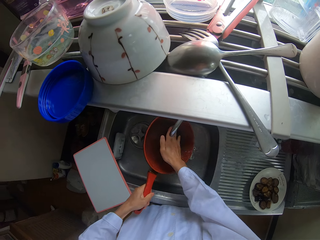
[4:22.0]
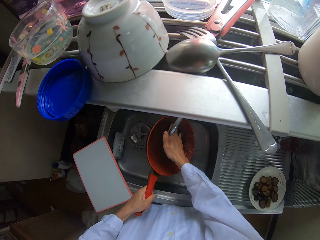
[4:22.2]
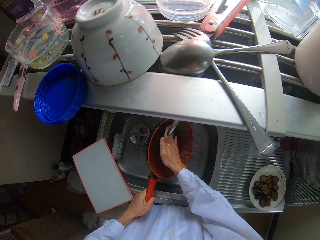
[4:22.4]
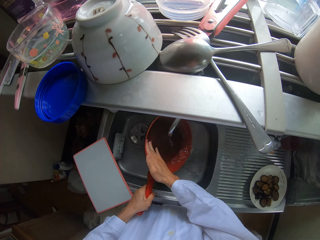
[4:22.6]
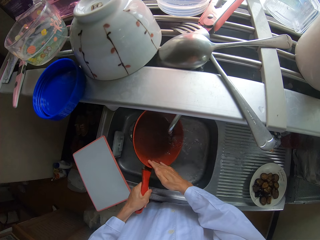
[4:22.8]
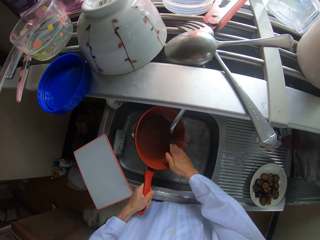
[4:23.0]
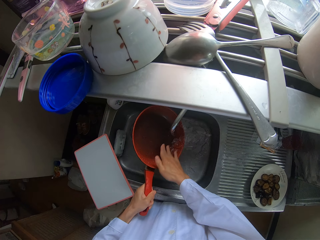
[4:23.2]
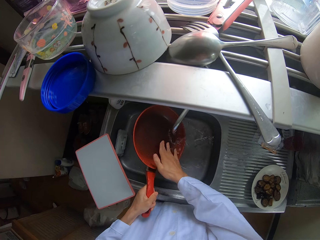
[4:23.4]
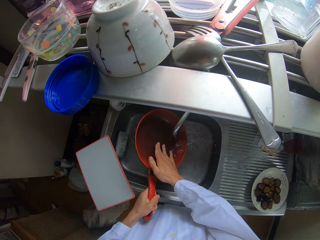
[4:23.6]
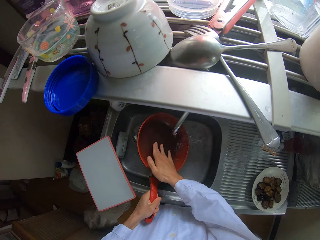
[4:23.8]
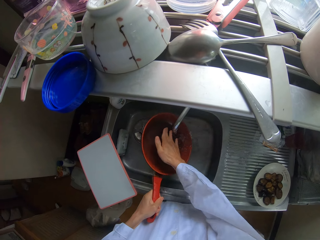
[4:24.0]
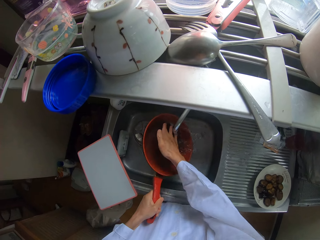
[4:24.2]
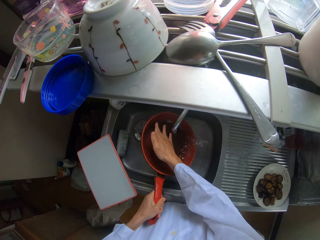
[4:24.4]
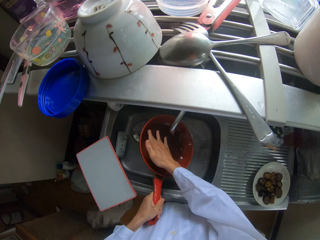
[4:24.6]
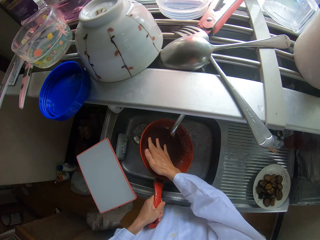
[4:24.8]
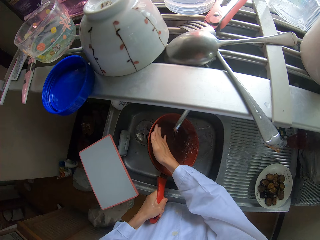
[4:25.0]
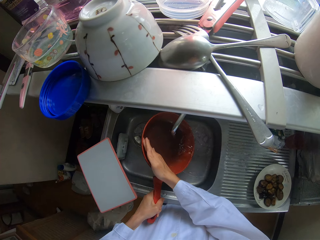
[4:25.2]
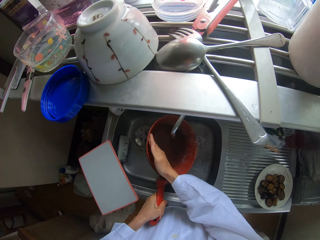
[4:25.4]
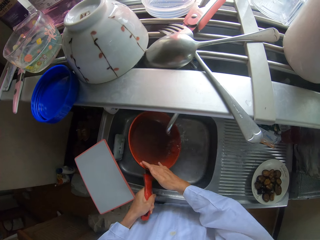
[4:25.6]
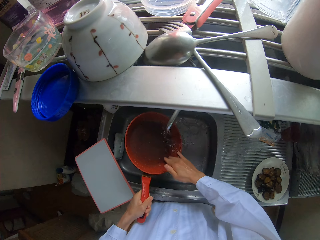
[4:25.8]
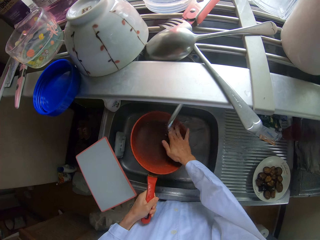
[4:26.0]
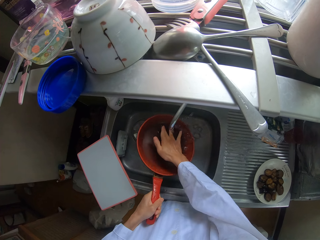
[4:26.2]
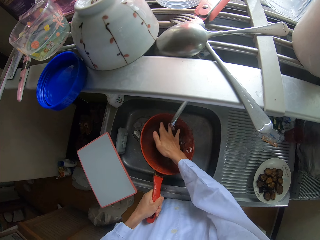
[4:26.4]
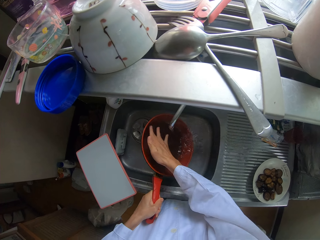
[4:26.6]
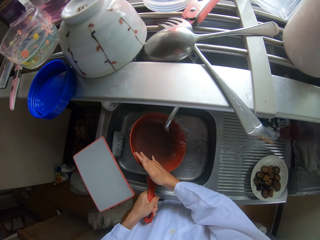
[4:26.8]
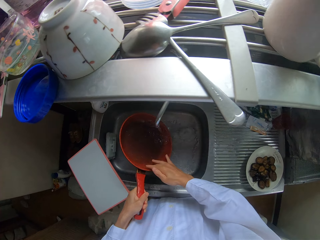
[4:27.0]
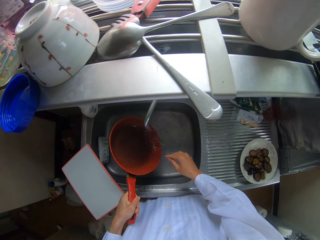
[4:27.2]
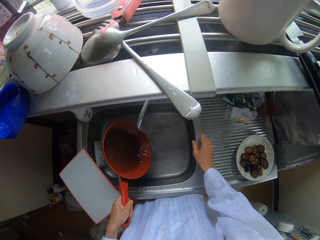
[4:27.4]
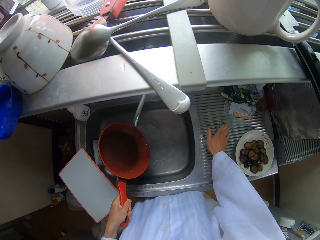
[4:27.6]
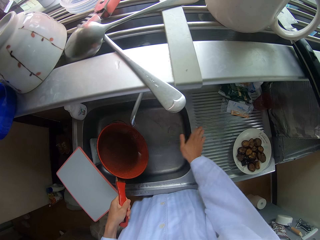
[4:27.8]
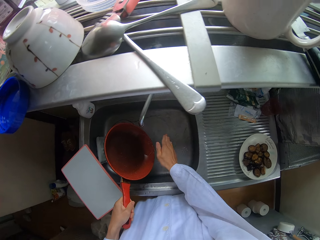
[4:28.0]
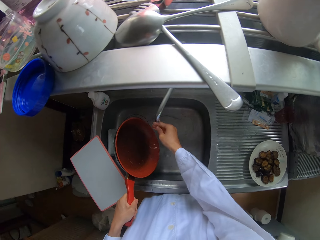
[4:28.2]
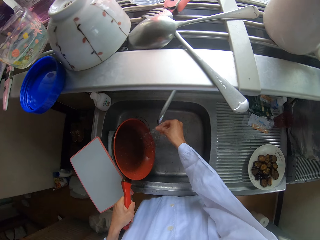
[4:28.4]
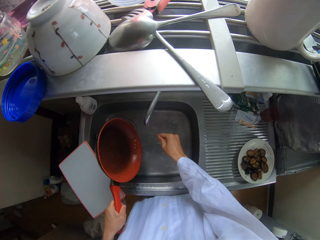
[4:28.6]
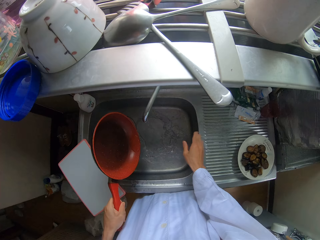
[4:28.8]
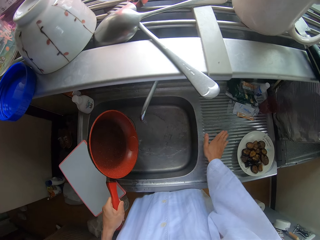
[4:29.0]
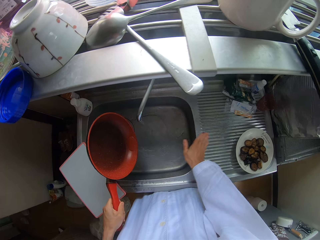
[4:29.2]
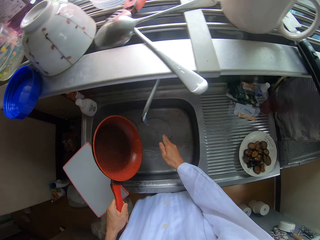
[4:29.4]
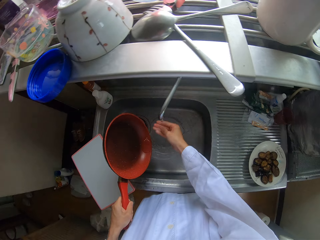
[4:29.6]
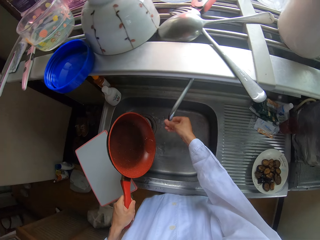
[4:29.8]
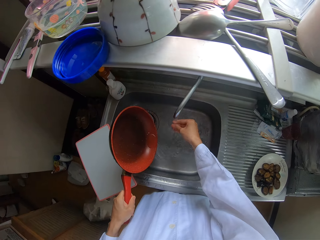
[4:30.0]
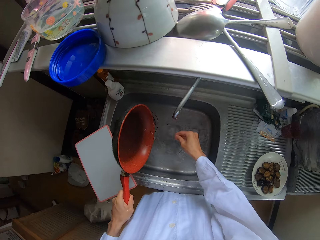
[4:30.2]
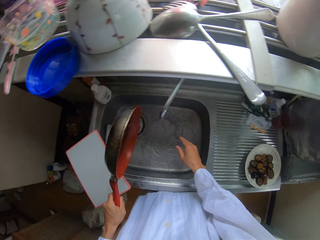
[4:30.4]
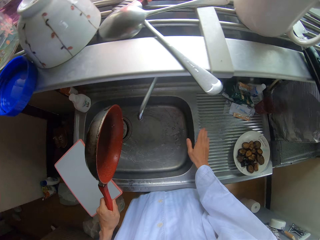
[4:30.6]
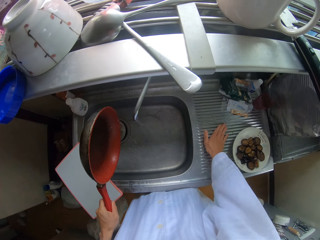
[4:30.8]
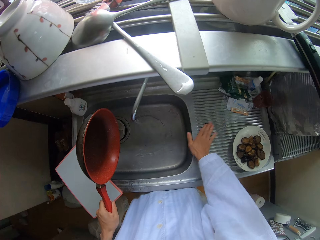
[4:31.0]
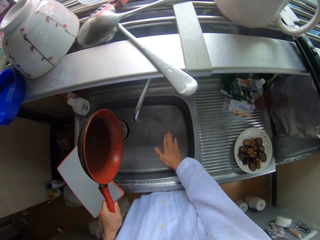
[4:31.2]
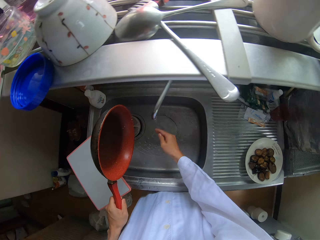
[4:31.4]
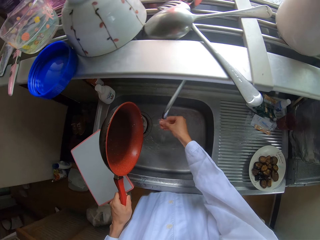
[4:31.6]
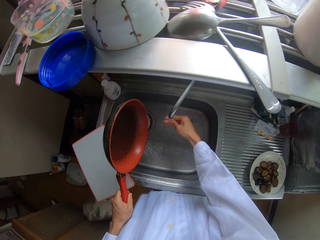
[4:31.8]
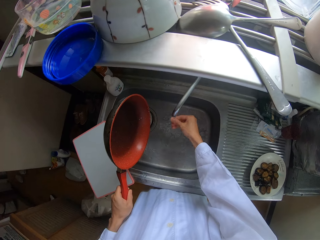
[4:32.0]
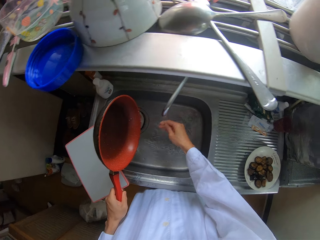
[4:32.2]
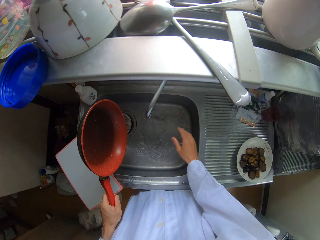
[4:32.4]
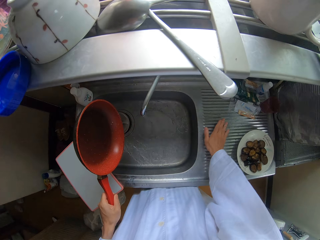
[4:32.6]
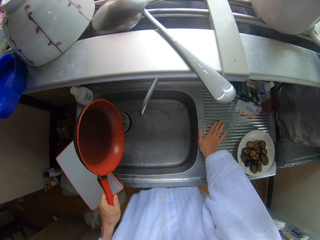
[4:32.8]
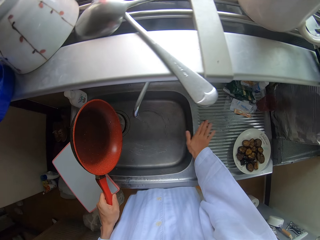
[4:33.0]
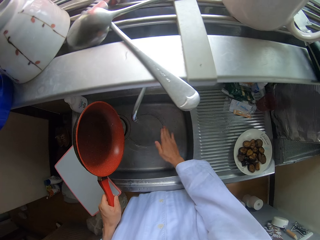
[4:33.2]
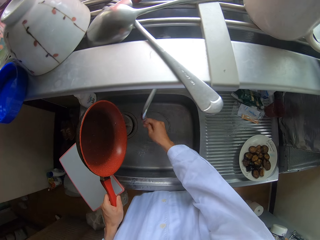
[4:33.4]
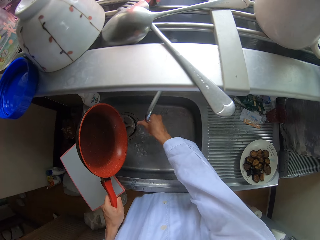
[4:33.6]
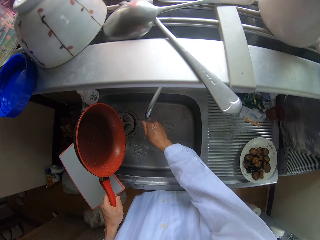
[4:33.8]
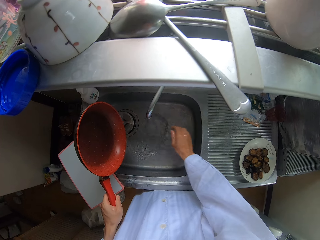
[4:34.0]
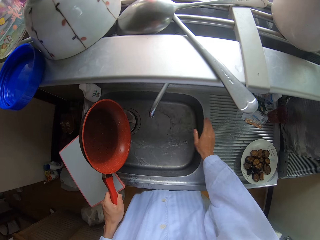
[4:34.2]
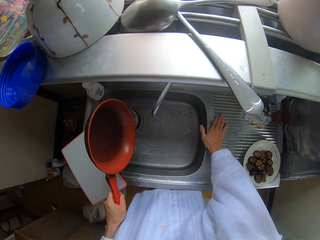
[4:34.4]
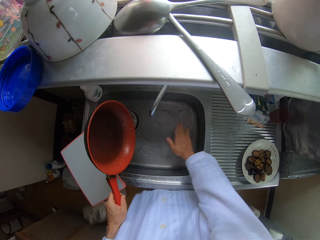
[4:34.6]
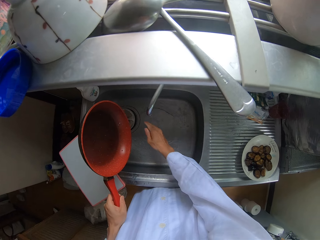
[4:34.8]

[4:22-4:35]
The camera wearer cleans the countertop with her right hand. She washes her hand in the sink. She wipes water on the sink with her hand. She washes her hand in the sink. She wipes water on the sink with her hand. She washes her hand in the sink. She wipes water on the sink with her hand. She washes her hand in the sink.

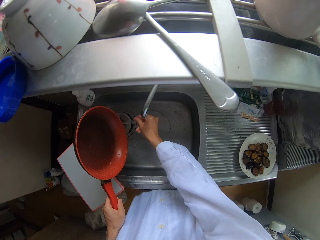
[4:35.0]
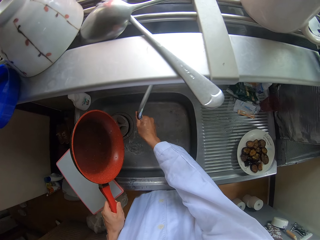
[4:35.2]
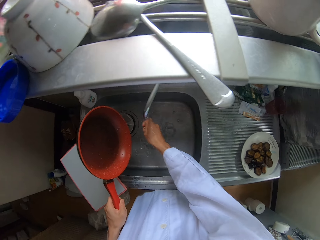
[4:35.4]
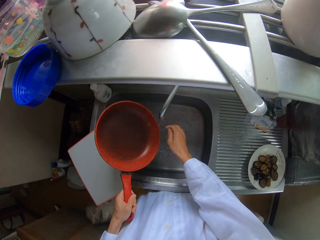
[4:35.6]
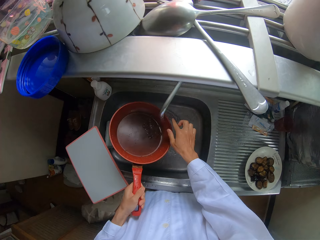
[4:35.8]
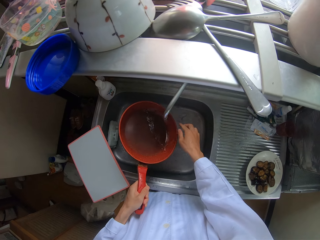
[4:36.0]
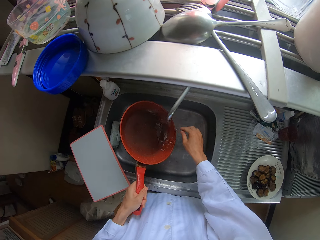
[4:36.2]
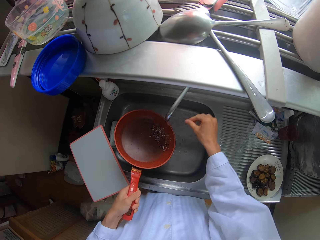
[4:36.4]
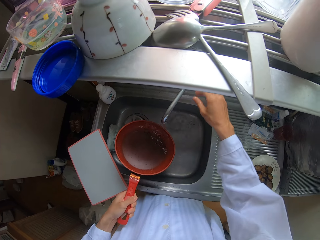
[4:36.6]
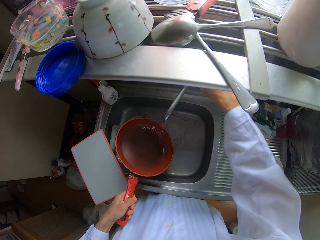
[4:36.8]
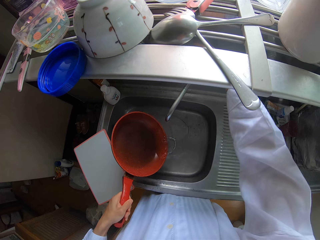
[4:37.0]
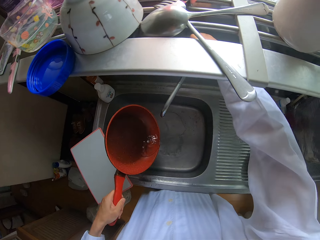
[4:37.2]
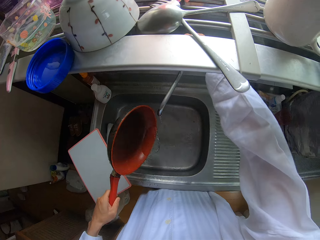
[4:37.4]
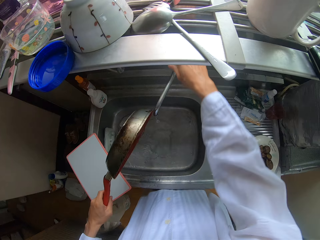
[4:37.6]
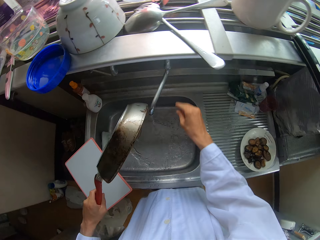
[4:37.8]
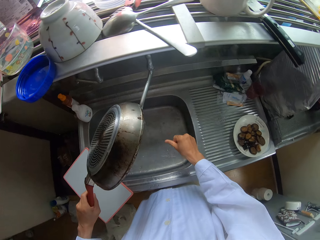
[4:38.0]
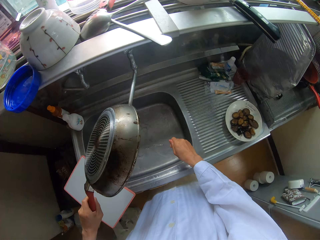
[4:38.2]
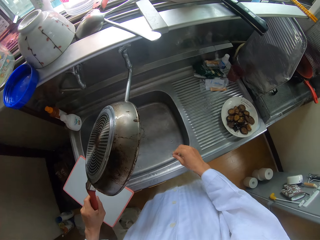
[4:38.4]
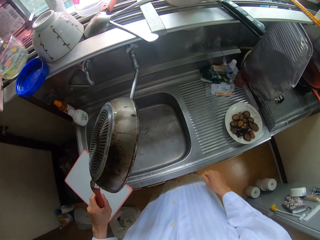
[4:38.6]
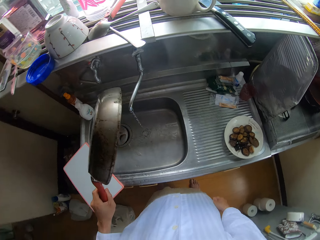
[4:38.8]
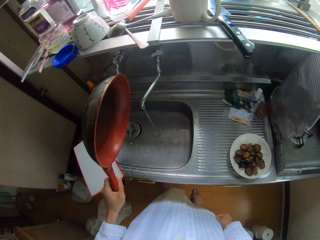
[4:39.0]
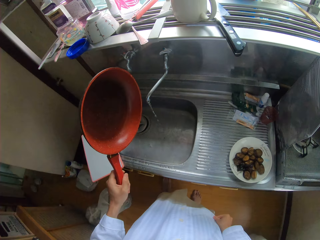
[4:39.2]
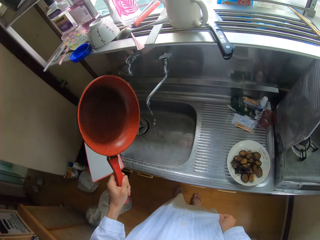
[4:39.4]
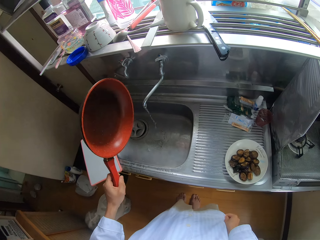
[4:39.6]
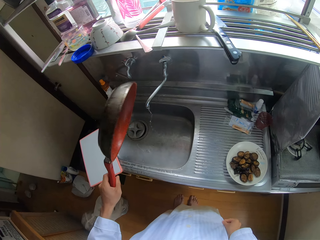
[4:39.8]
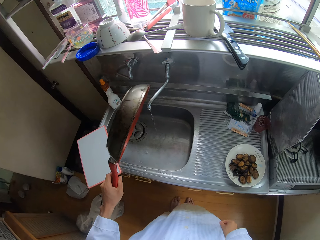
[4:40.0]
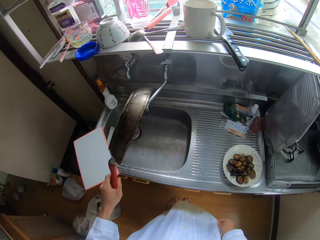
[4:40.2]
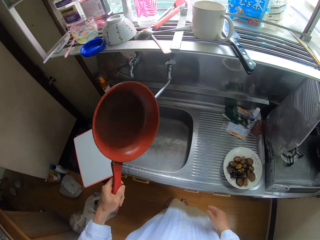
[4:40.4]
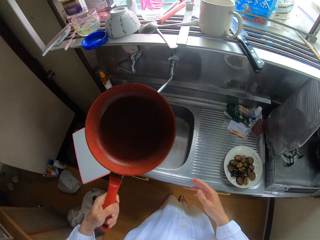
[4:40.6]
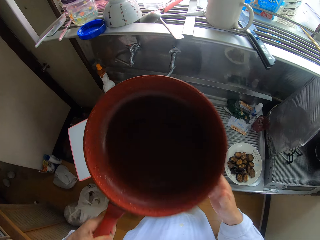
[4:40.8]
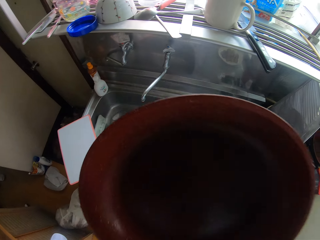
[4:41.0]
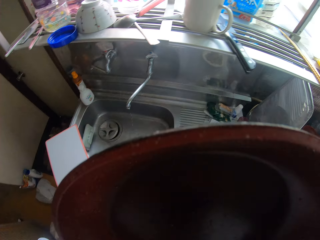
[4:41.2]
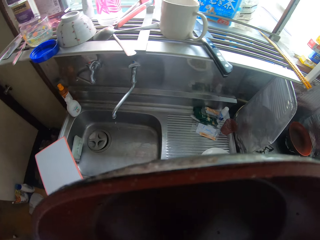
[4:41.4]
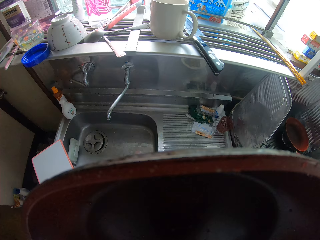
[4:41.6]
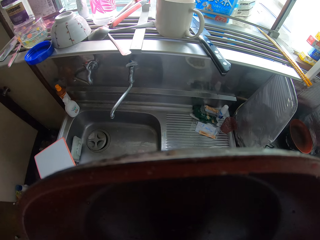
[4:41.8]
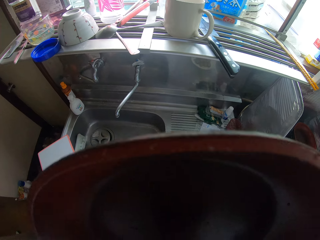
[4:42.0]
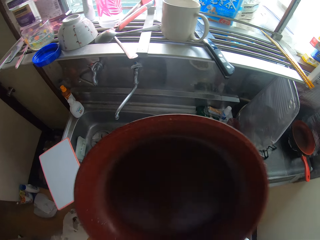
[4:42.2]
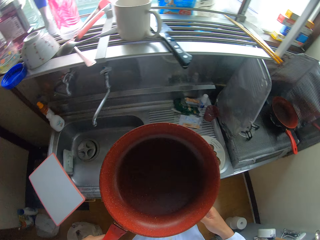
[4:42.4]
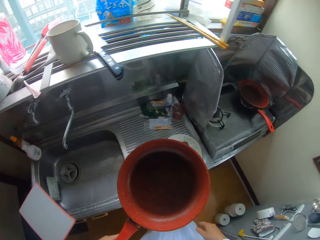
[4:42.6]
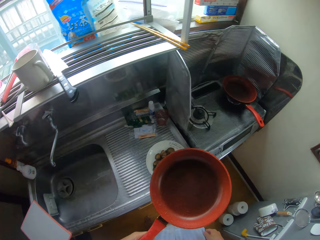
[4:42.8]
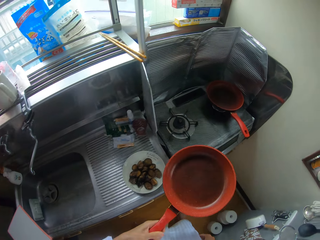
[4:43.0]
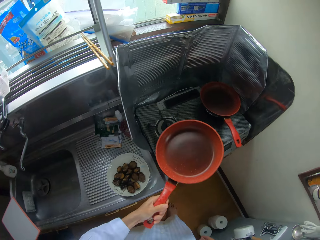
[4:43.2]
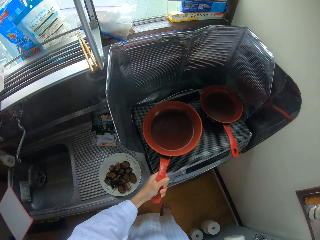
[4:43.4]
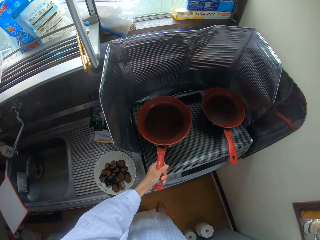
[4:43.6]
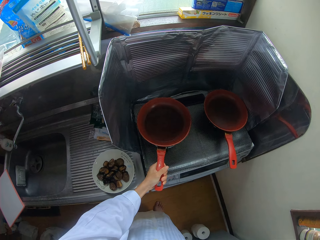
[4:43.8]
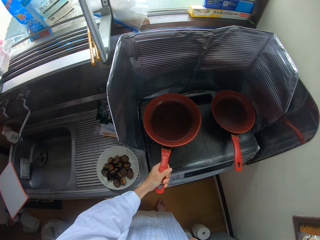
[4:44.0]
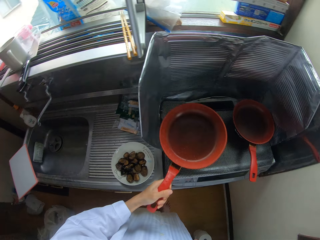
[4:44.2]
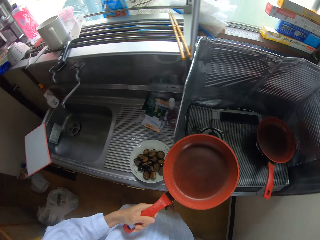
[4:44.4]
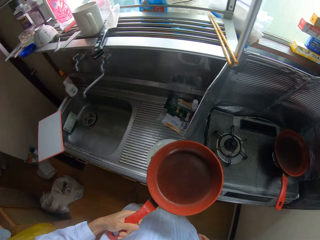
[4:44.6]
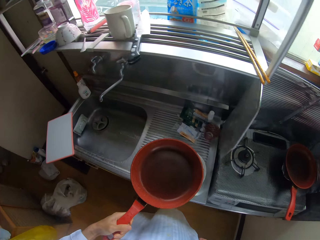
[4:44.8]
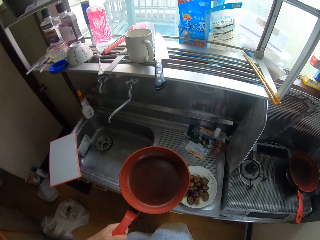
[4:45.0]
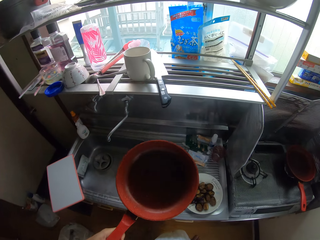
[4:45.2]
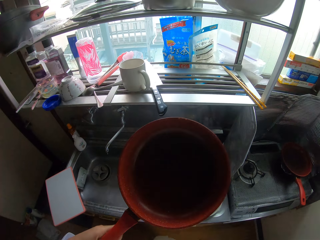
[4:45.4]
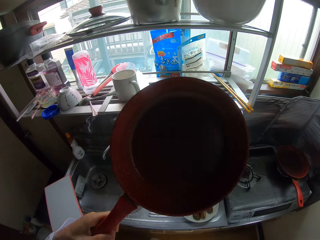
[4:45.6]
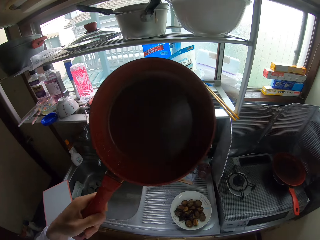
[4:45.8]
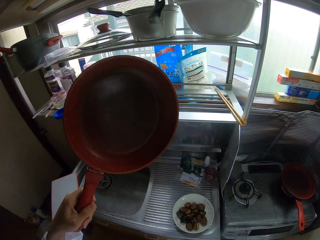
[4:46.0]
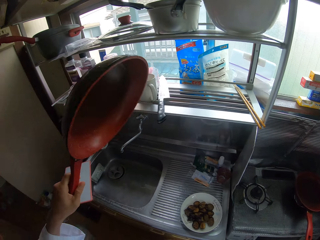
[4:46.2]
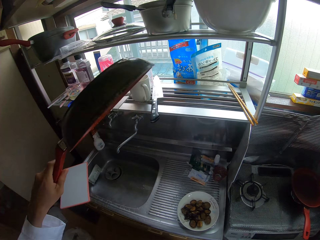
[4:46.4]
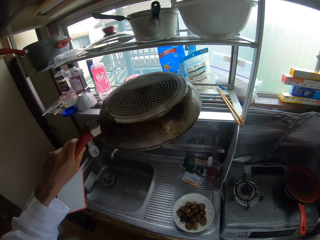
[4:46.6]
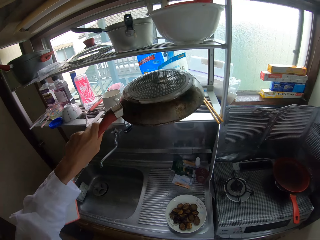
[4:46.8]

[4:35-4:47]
The camera wearer wipes water on the sink with her hand. She washes her hand in the sink. She rinses the pan in the sink. She turns off the tap with her right hand. She pours water in the pan in the sink. She walks around the kitchen. She looks at the pan closely. She raises the frying pan with her left hand. She walks around the kitchen. She drops the frying pan on the cooker with her left hand. She walks around the kitchen.
